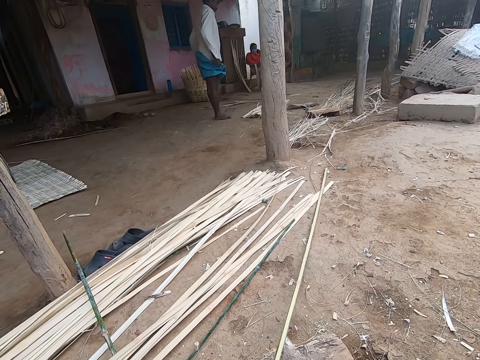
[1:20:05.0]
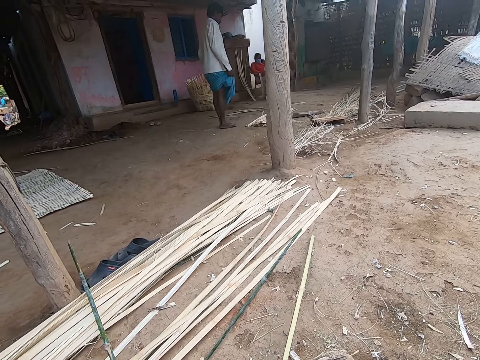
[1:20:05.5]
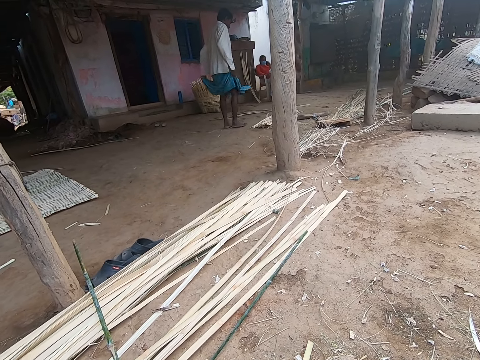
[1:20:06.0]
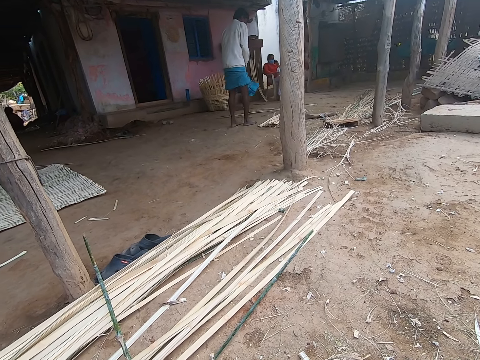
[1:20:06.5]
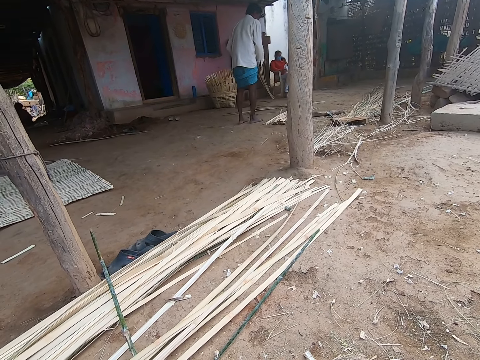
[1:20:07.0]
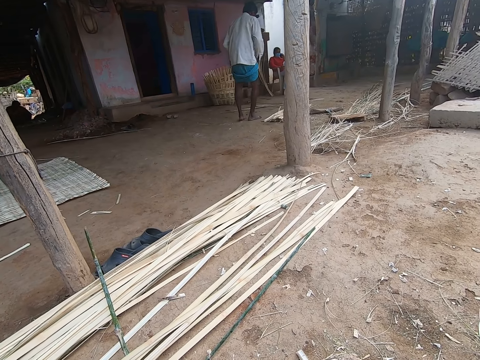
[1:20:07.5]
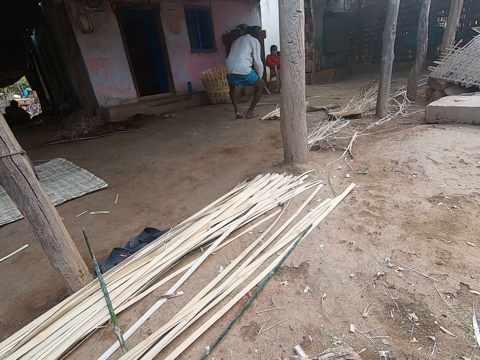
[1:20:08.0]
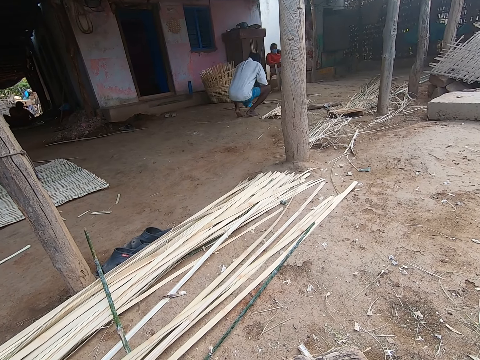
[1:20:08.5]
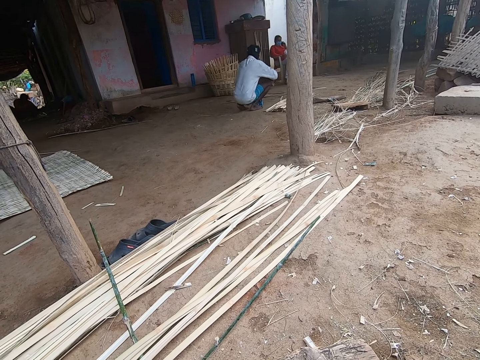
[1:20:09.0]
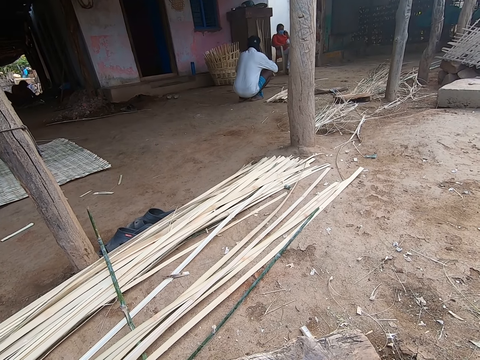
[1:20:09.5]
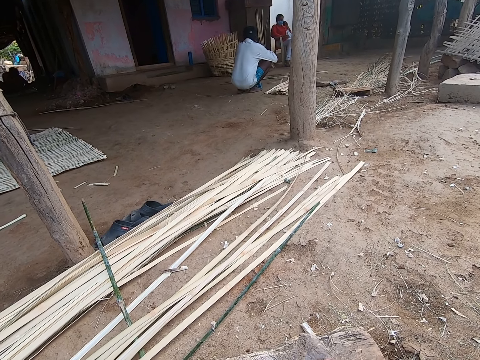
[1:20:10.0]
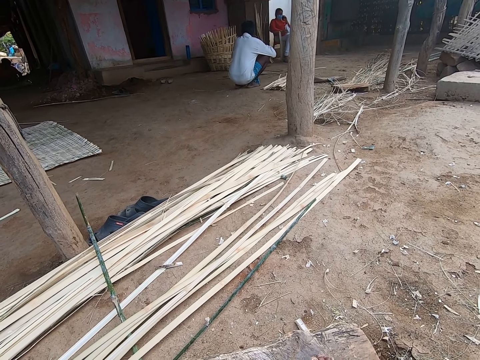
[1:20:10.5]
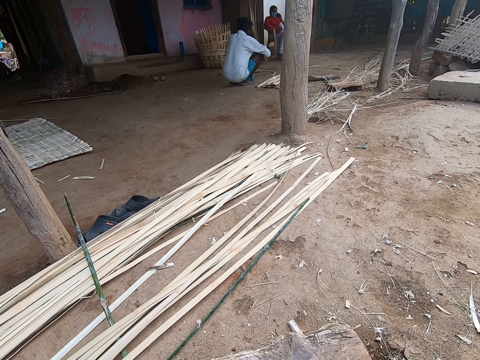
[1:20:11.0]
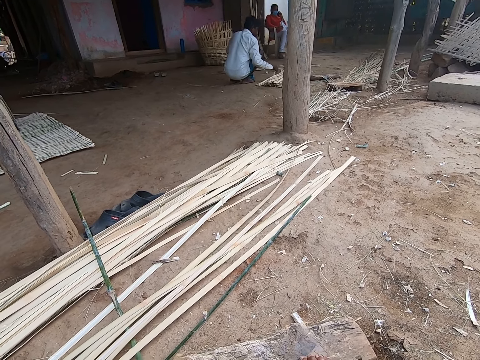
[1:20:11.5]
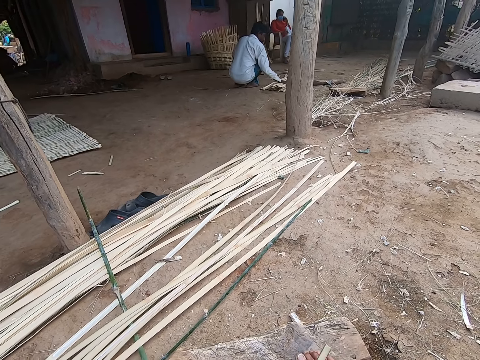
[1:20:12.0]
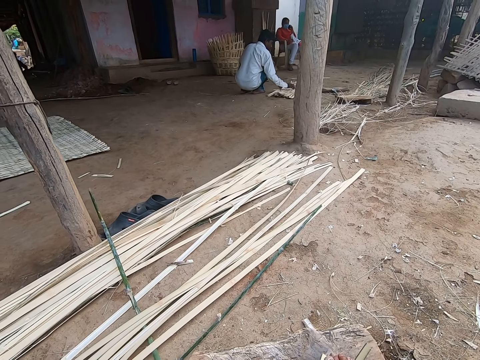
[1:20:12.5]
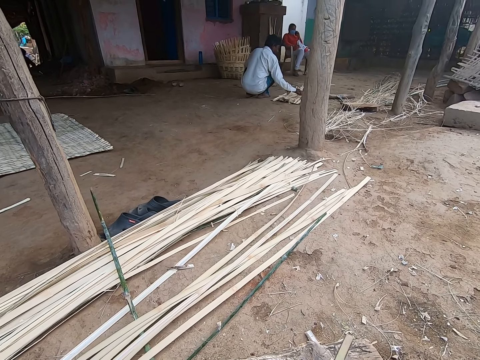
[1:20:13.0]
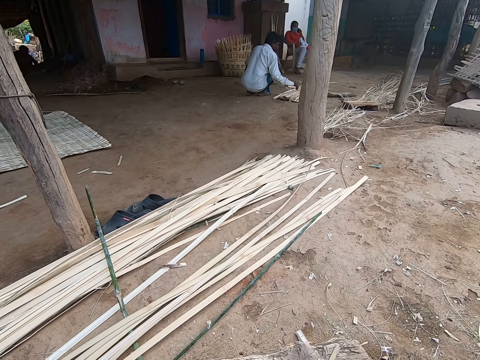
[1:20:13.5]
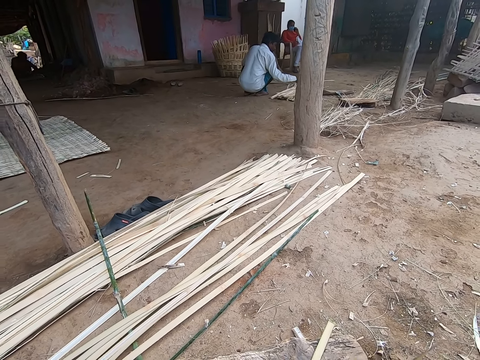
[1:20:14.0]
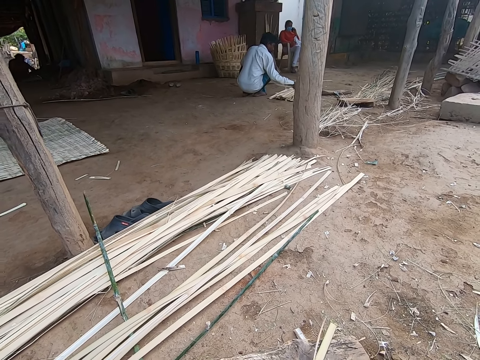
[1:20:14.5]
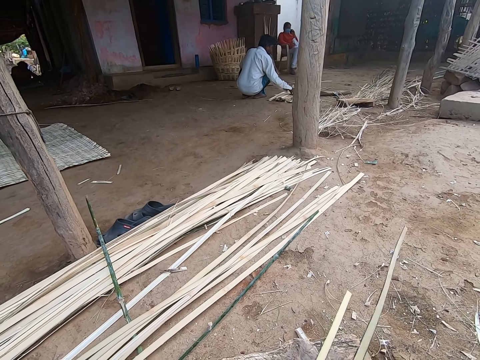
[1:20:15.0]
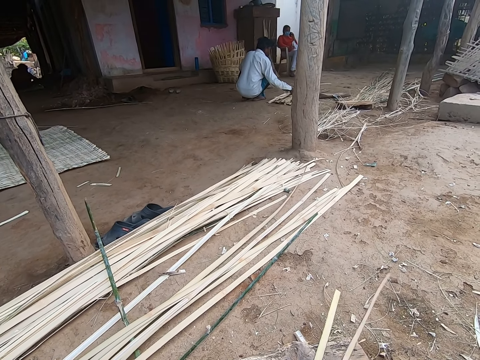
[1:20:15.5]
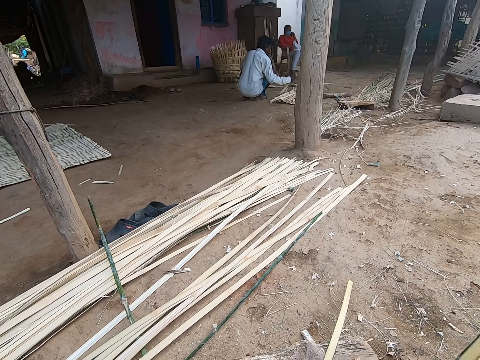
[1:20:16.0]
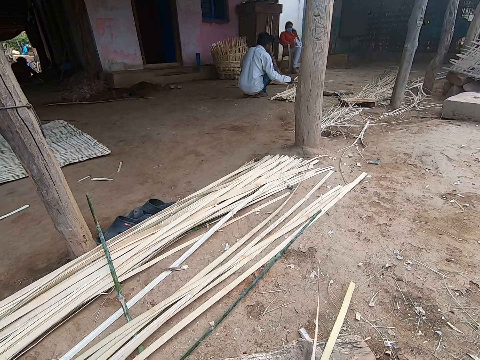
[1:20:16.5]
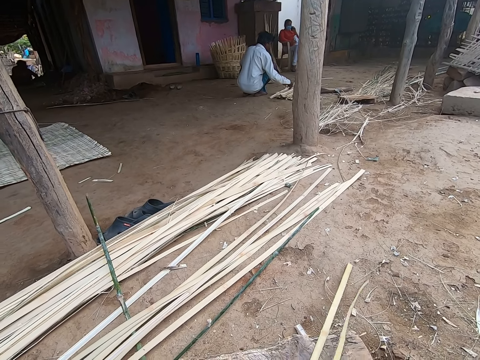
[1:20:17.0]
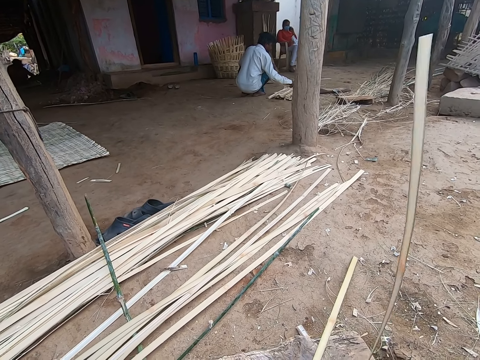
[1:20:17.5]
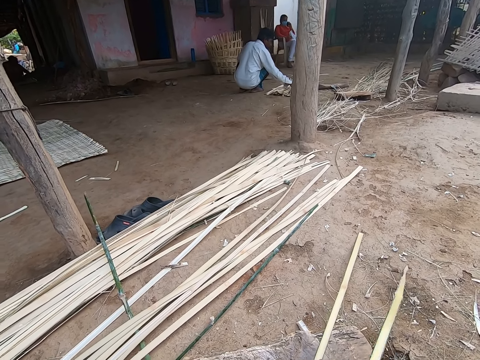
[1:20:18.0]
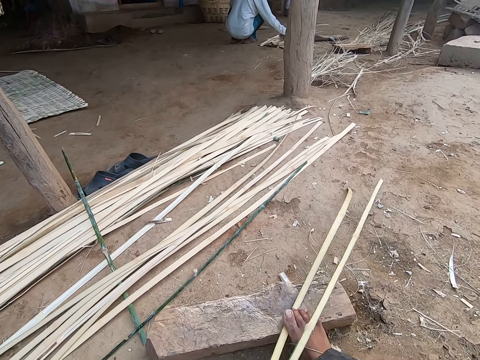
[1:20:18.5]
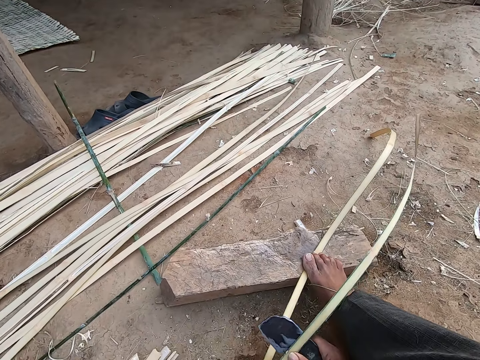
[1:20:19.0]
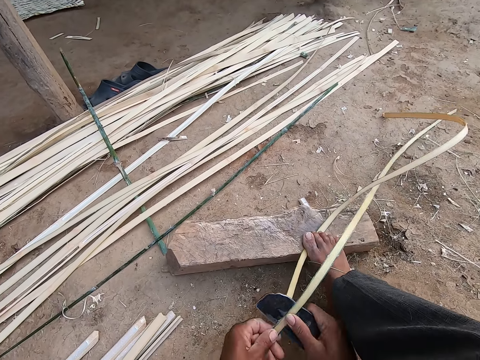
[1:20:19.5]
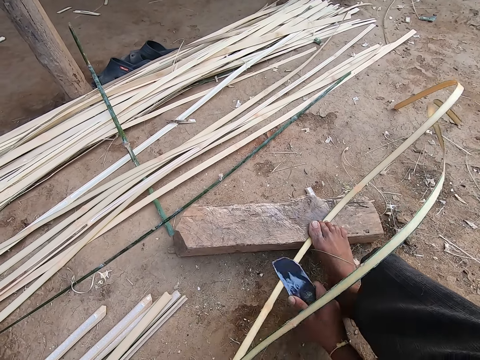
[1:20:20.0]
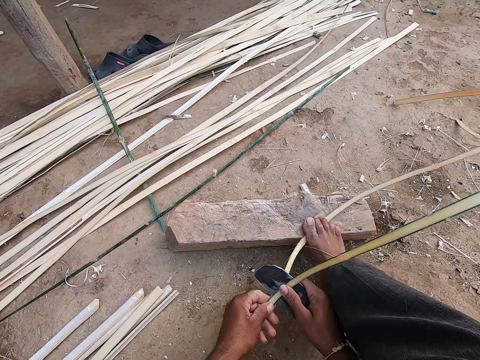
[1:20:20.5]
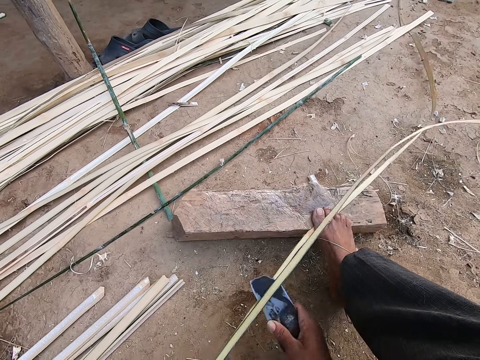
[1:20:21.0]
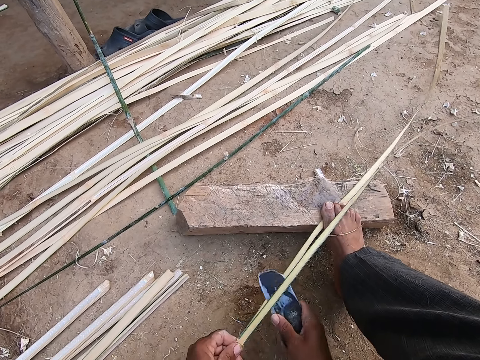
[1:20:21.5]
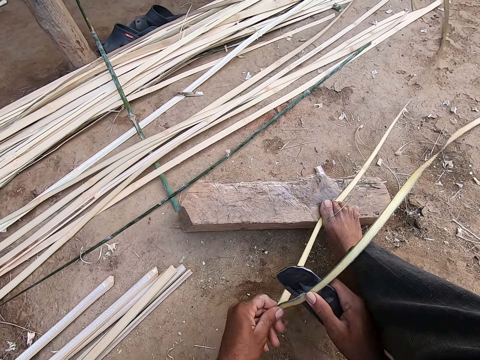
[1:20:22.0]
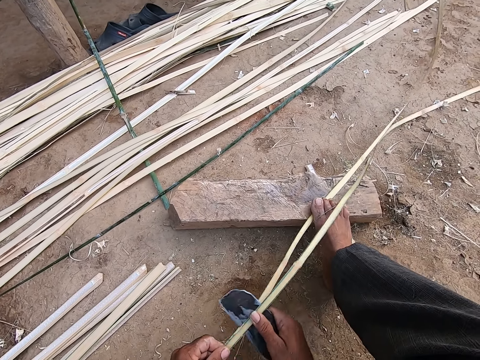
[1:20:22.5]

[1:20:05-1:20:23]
The camera wearer moves the bamboo stick on the ground. The man picks some bamboo strips from the ground with his right hand. The camera wearer cuts the bamboo stick with the knife. He divides the bamboo strip in his left hand with the knife in his right hand.

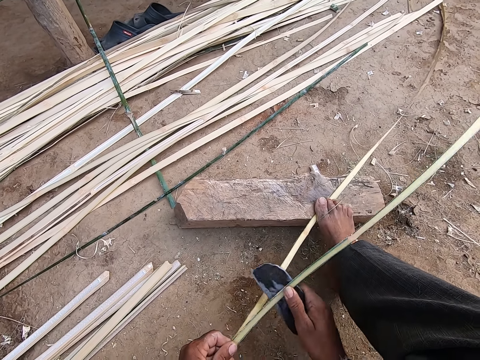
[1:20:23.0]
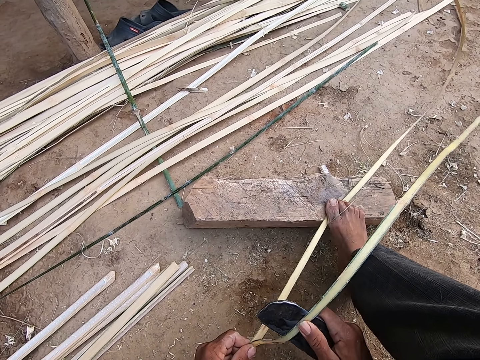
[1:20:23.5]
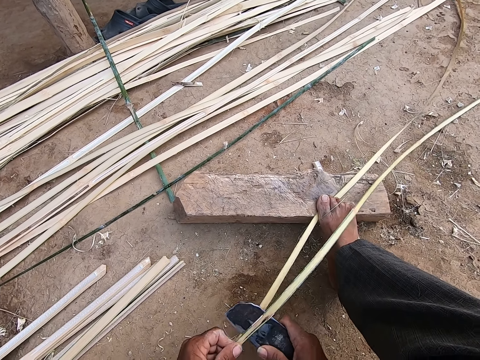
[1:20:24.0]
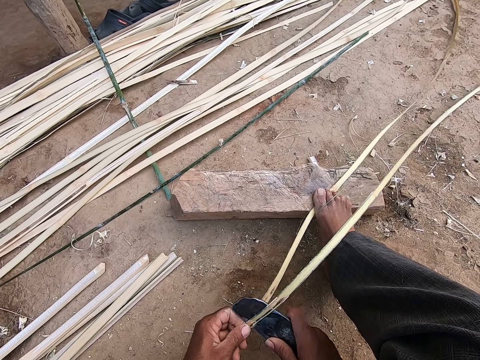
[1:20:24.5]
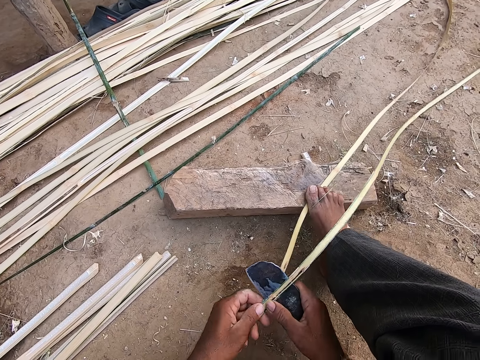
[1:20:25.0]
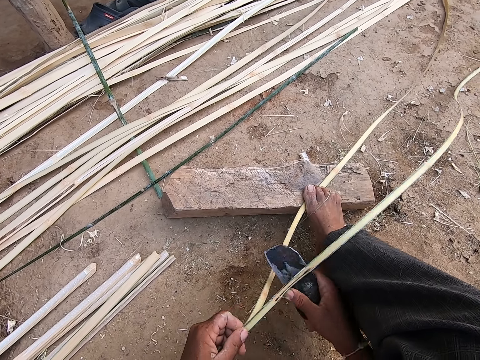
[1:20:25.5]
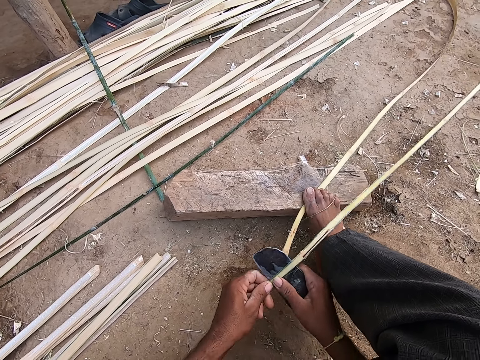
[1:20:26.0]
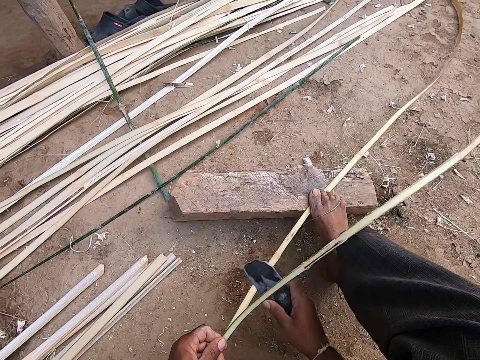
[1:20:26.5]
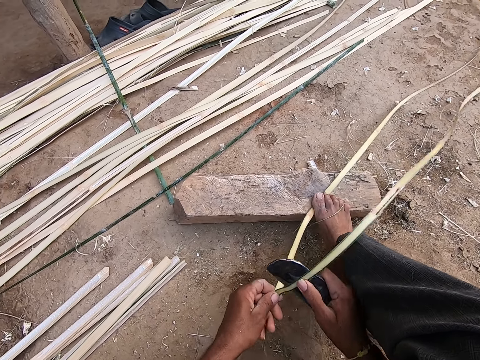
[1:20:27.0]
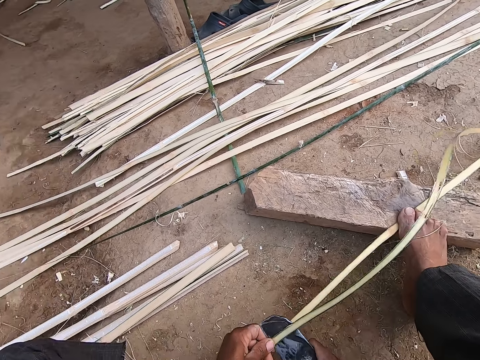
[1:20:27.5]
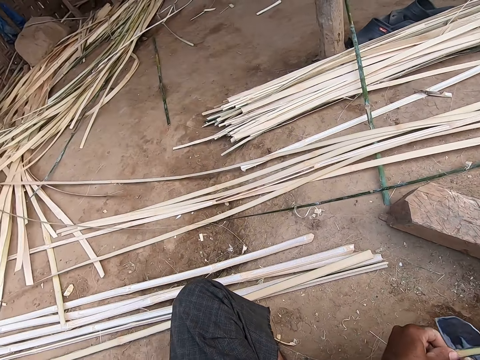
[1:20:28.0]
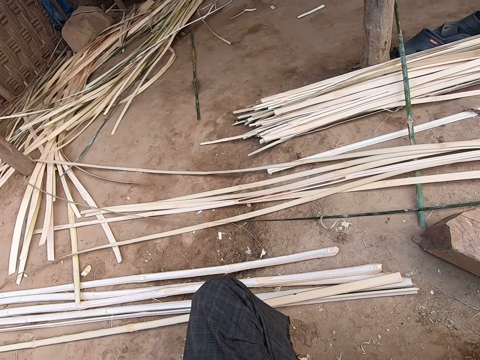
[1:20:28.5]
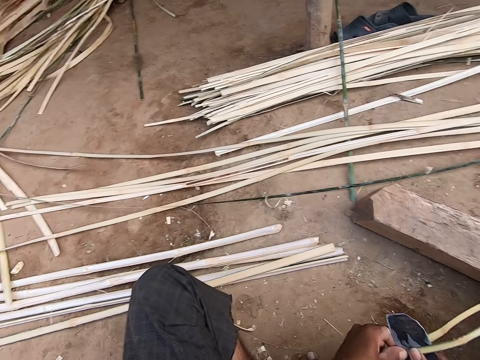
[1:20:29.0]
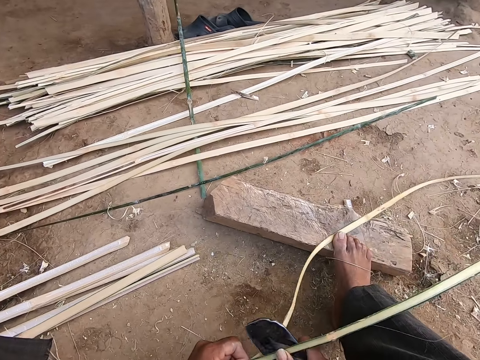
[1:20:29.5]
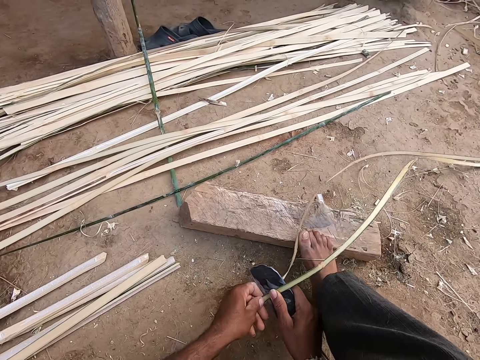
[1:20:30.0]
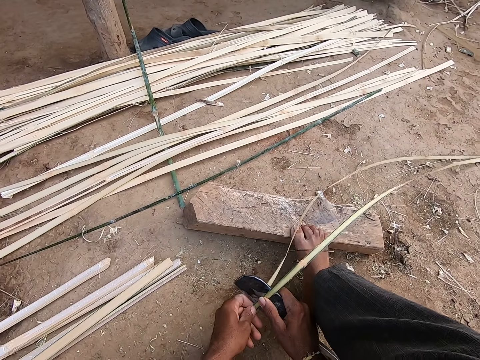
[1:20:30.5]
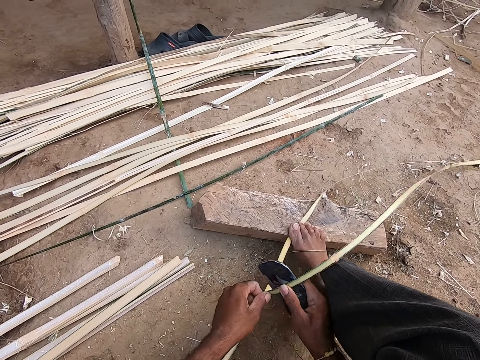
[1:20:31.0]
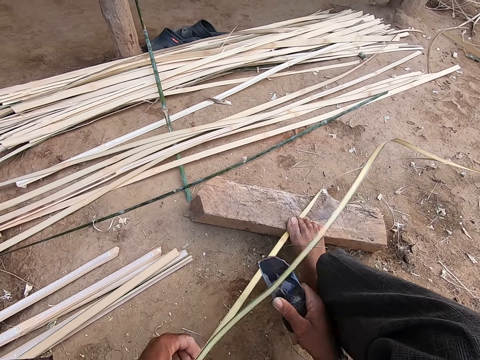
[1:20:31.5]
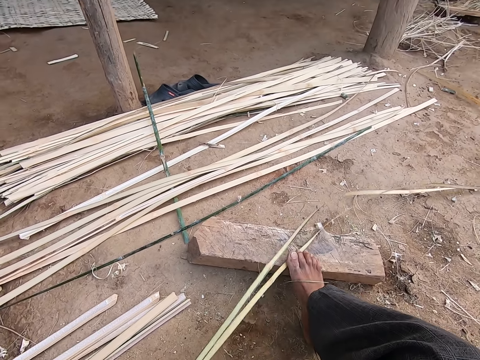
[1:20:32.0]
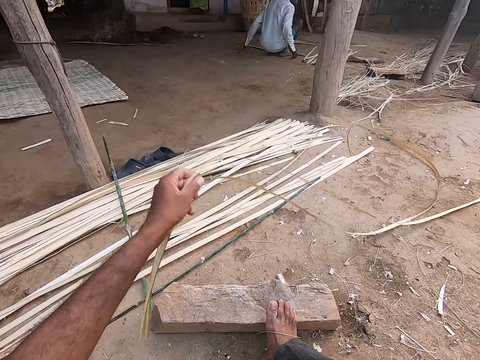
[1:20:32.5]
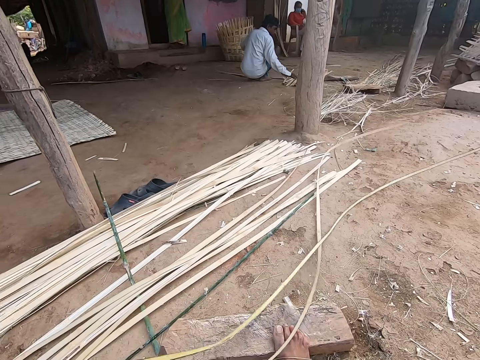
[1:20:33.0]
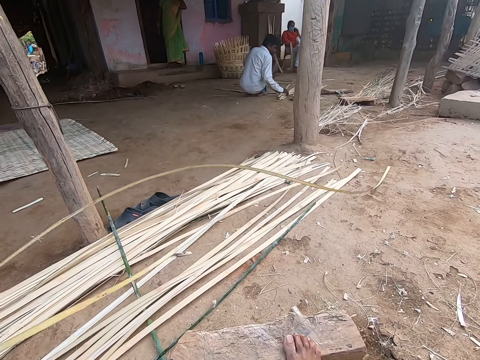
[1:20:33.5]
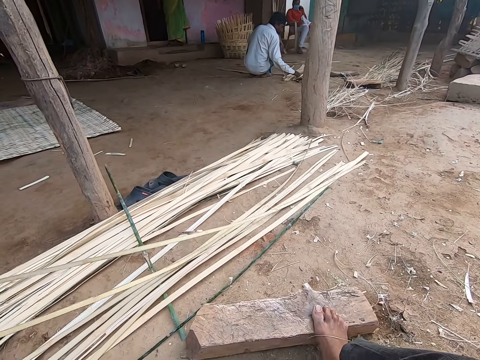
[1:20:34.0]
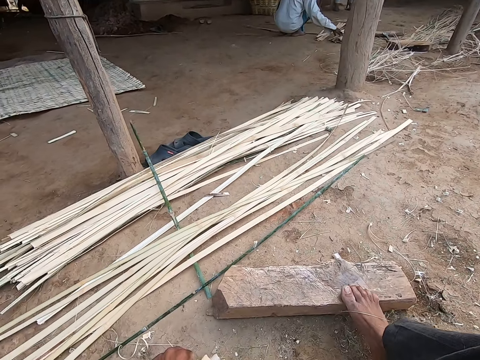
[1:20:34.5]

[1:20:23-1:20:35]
The camera wearer talks and drops the bamboo stick on the ground.
